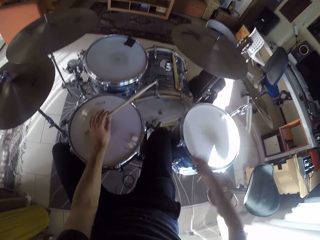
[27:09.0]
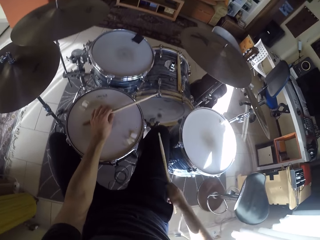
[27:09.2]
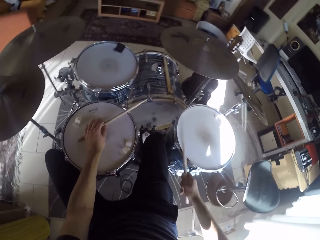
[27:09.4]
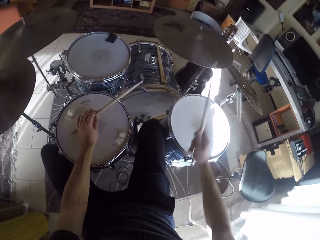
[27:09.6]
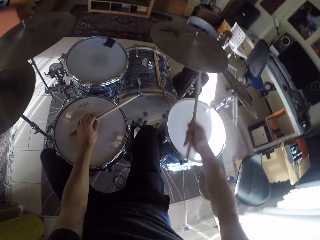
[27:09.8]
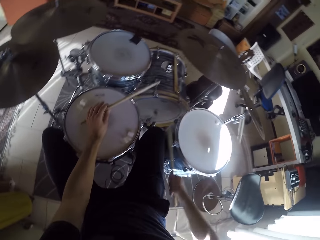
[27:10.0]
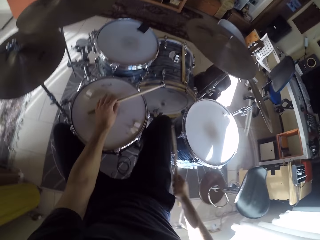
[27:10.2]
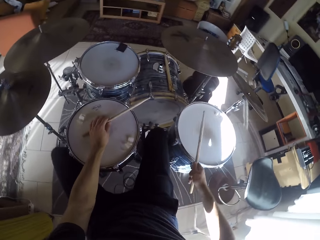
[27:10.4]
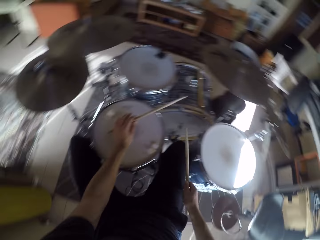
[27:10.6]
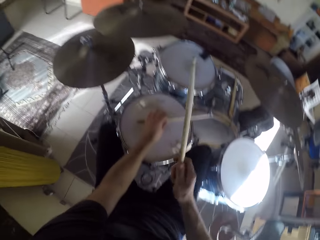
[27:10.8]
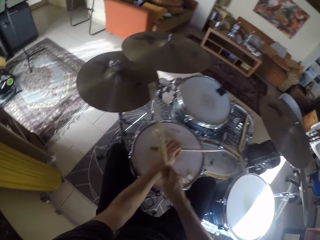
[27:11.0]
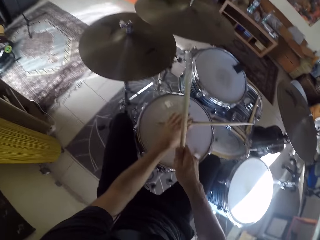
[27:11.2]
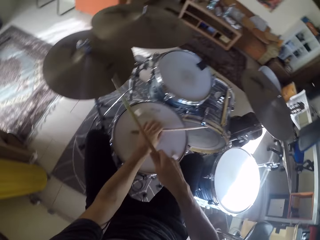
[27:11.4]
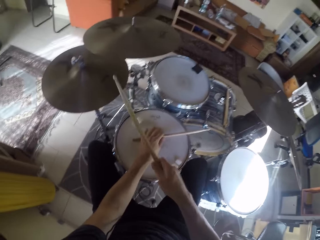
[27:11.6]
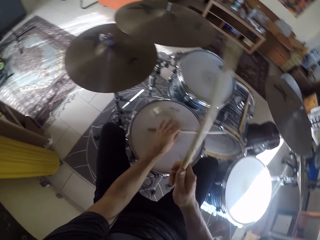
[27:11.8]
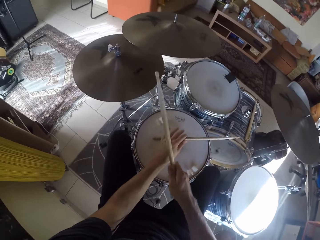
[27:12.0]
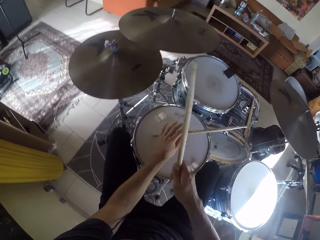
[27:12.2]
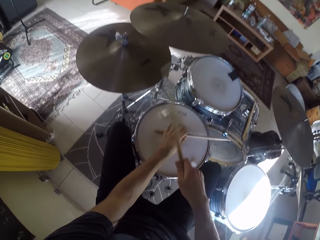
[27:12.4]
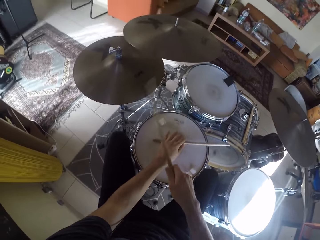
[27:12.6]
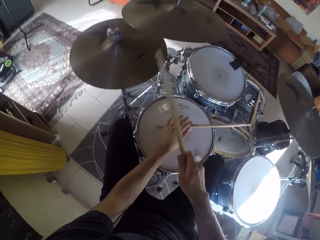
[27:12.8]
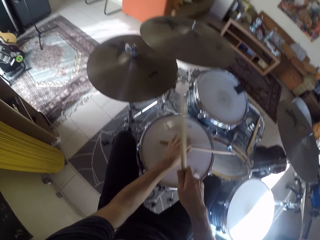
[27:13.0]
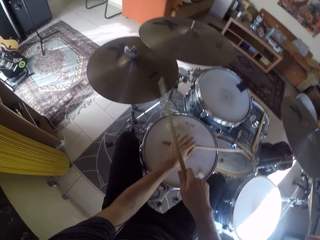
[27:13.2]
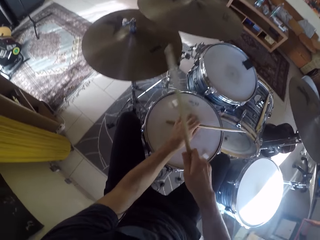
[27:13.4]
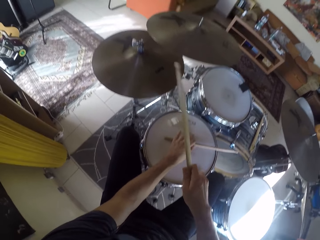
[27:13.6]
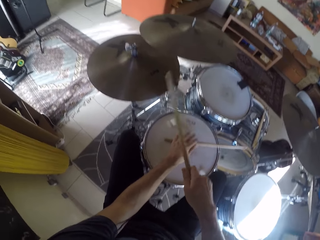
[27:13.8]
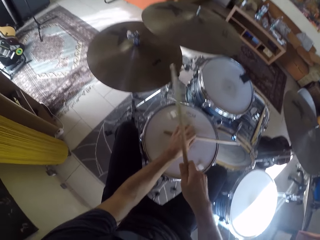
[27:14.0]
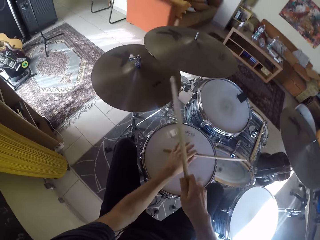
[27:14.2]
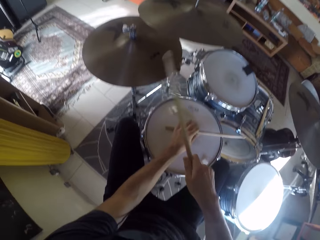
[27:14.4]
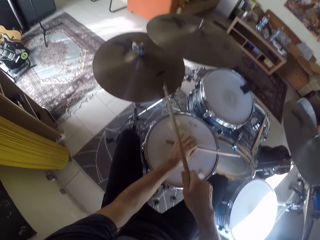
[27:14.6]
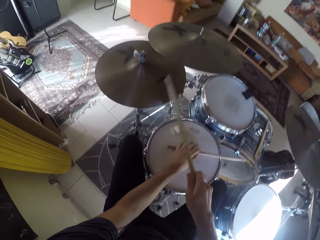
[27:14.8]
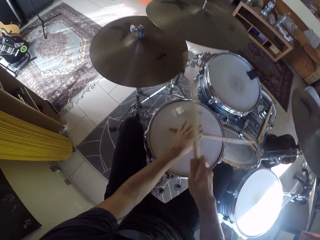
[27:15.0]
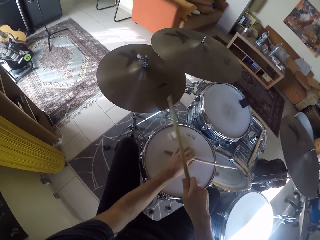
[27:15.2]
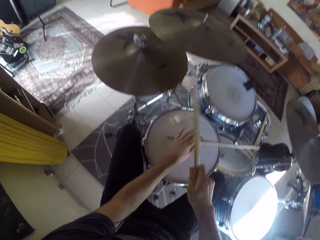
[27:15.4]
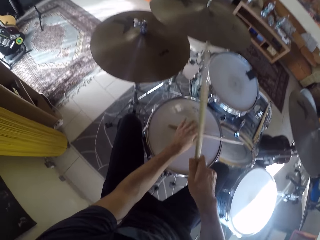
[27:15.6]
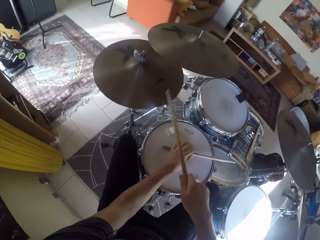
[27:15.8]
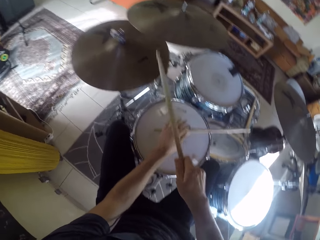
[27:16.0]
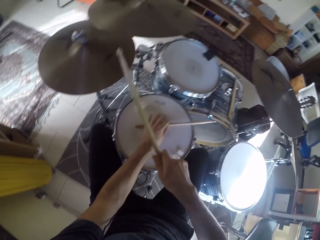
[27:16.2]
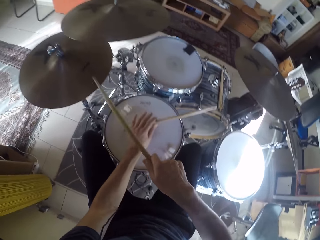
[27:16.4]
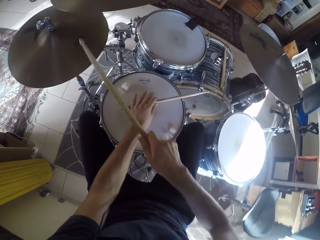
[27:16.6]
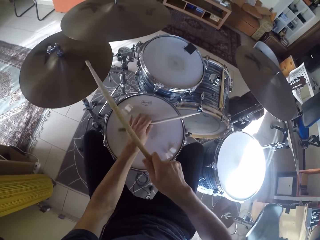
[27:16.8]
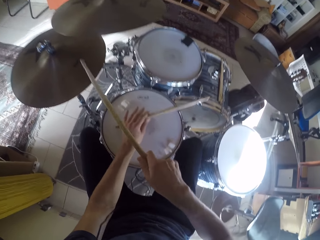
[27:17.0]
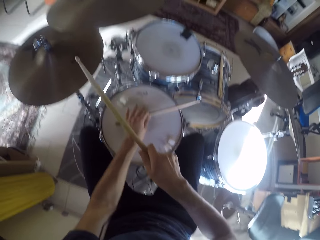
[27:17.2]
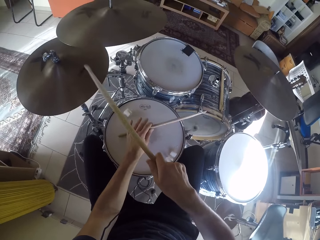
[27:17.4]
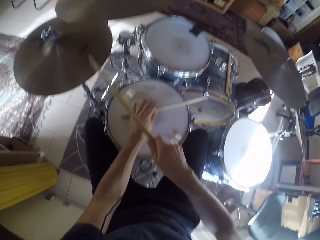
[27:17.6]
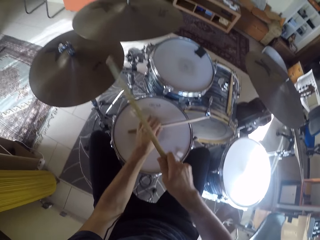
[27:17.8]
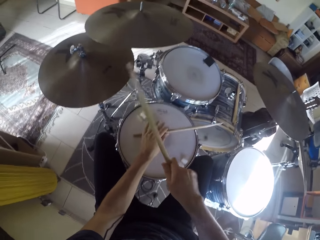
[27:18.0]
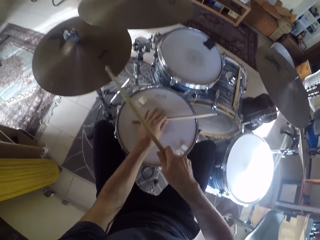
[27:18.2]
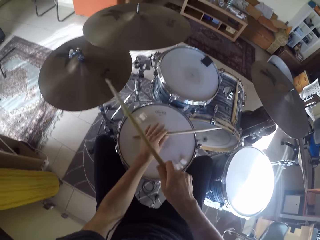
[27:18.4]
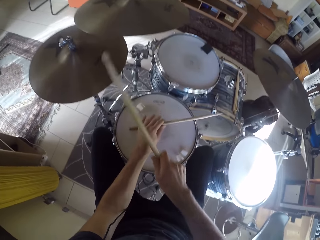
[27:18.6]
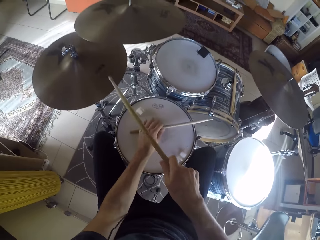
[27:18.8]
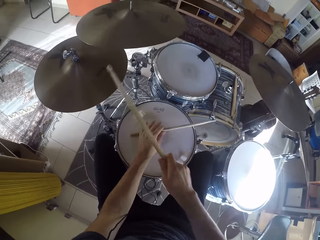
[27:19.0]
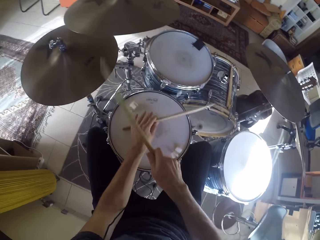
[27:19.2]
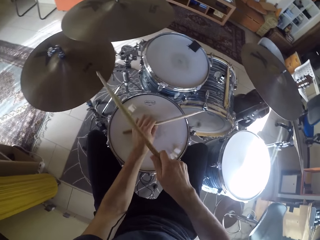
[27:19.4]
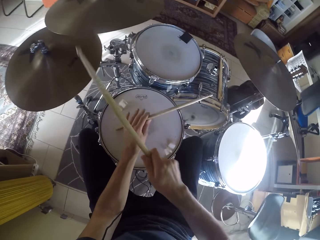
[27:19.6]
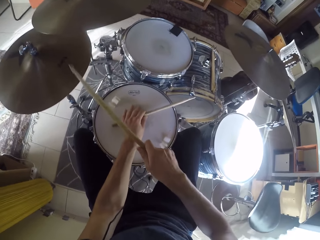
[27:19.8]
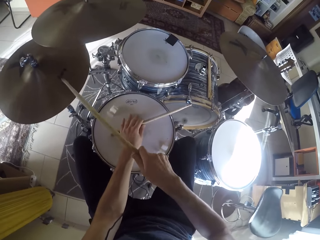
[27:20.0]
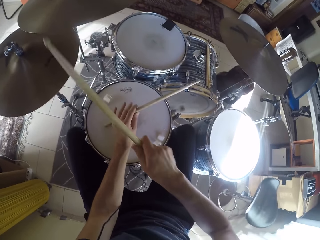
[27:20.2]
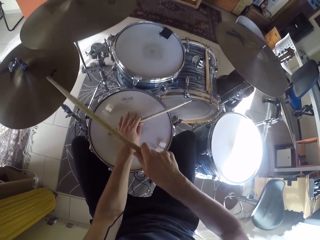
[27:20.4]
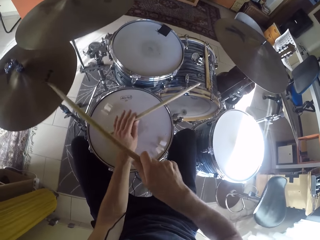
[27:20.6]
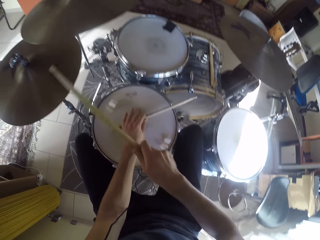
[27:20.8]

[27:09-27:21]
The camera wearer plays the drum set with his left leg together with the drumsticks in his hands.

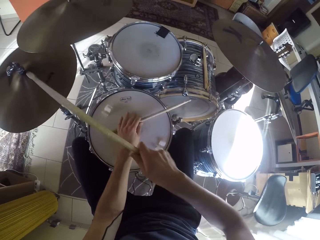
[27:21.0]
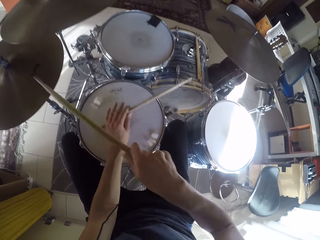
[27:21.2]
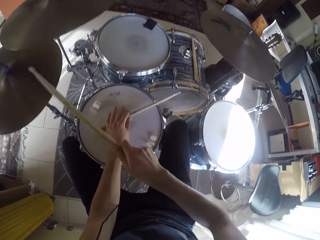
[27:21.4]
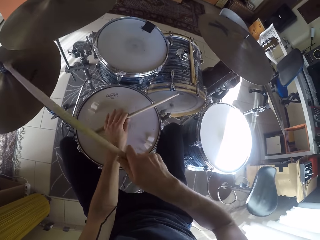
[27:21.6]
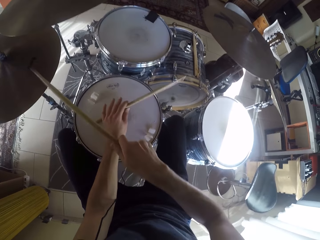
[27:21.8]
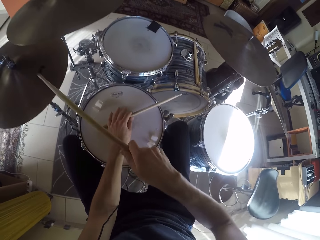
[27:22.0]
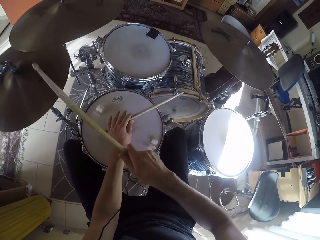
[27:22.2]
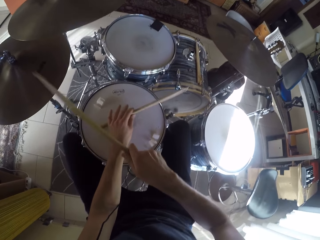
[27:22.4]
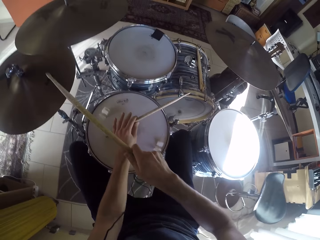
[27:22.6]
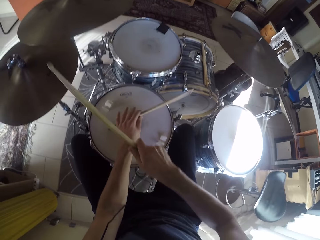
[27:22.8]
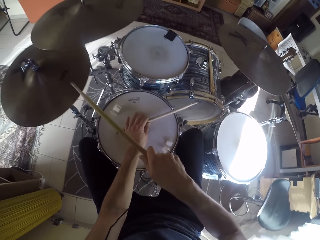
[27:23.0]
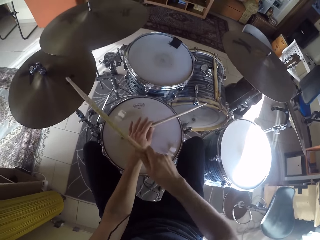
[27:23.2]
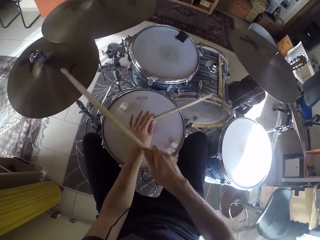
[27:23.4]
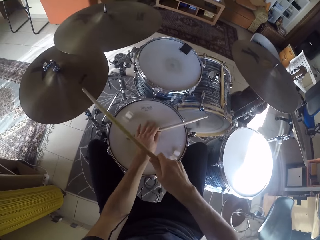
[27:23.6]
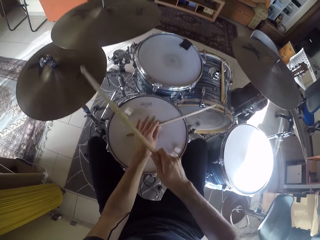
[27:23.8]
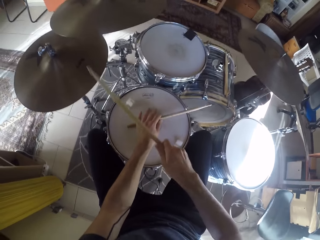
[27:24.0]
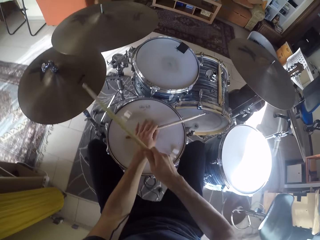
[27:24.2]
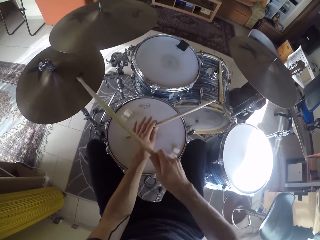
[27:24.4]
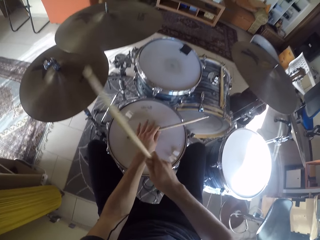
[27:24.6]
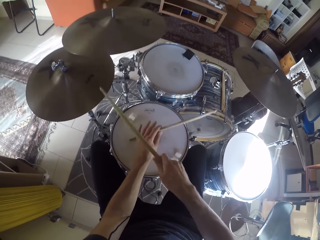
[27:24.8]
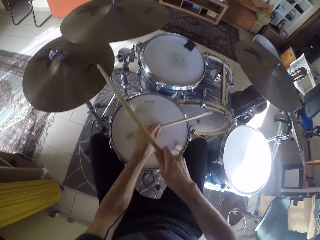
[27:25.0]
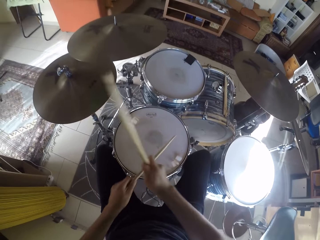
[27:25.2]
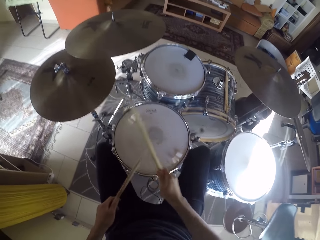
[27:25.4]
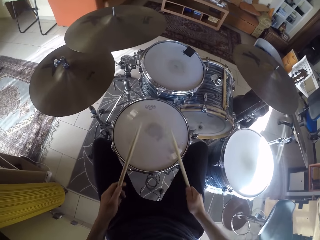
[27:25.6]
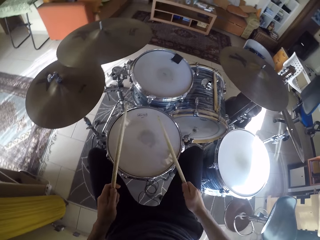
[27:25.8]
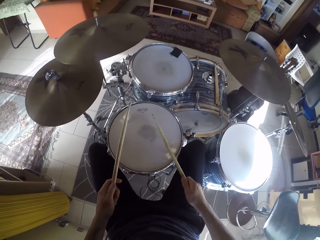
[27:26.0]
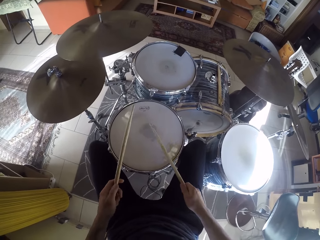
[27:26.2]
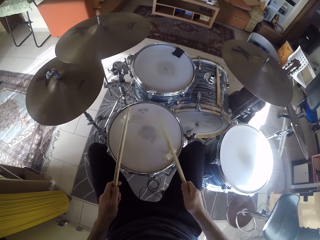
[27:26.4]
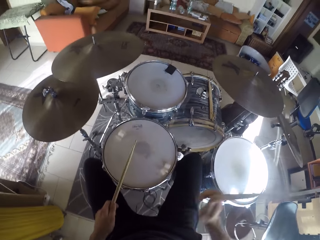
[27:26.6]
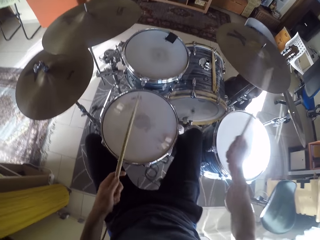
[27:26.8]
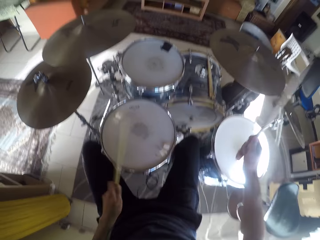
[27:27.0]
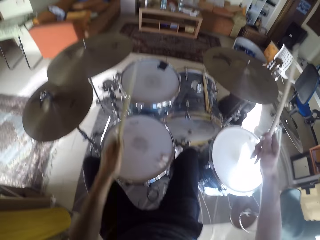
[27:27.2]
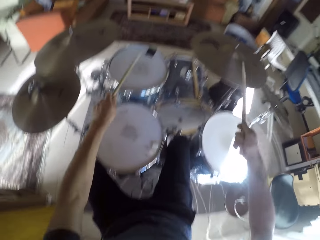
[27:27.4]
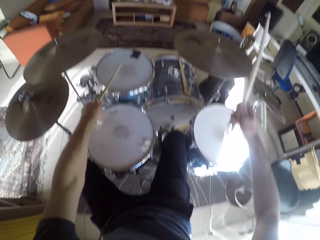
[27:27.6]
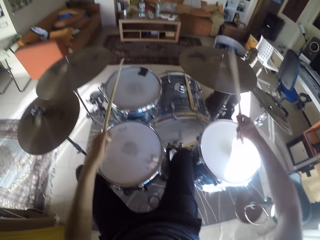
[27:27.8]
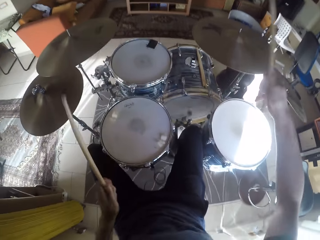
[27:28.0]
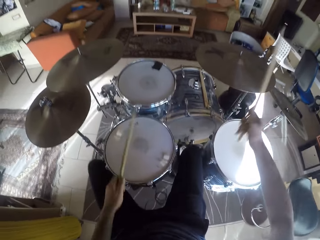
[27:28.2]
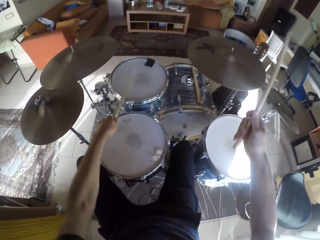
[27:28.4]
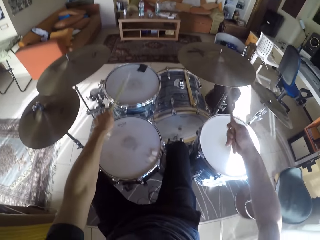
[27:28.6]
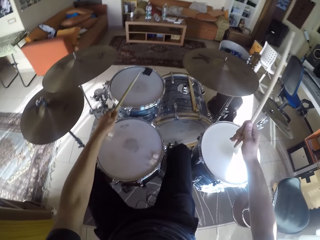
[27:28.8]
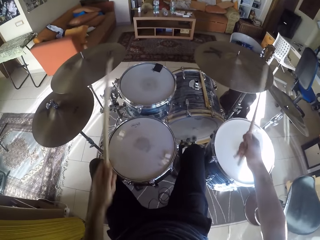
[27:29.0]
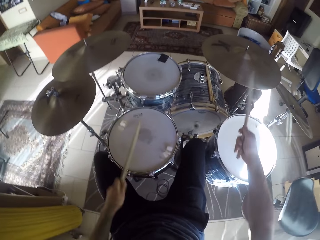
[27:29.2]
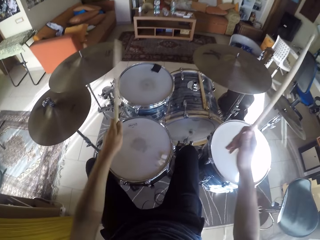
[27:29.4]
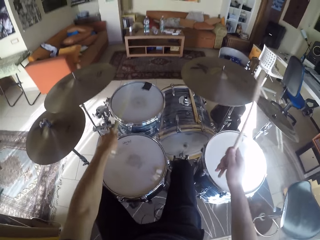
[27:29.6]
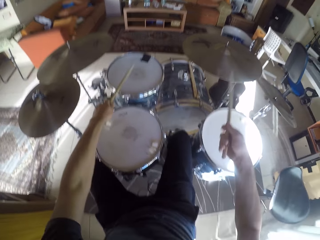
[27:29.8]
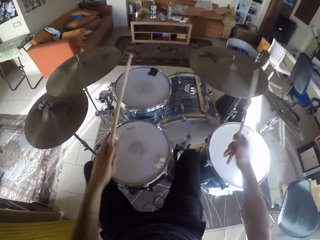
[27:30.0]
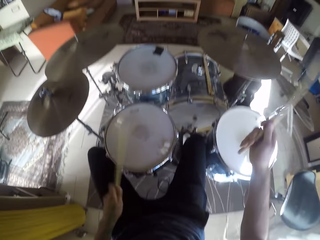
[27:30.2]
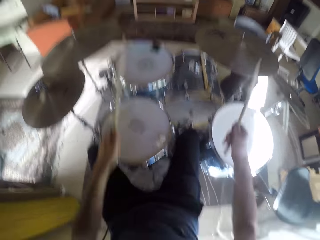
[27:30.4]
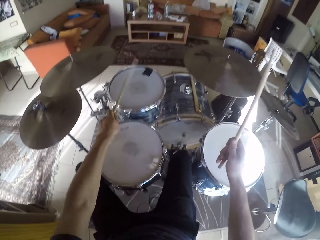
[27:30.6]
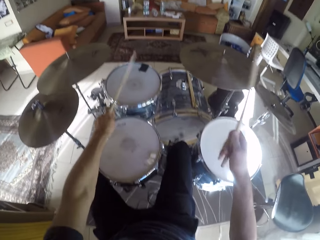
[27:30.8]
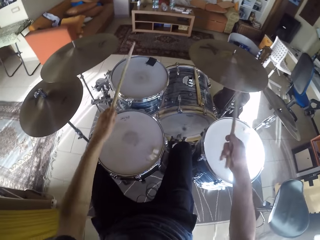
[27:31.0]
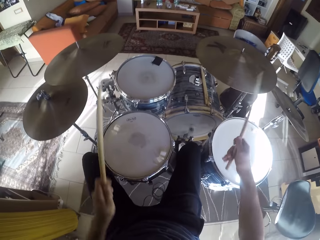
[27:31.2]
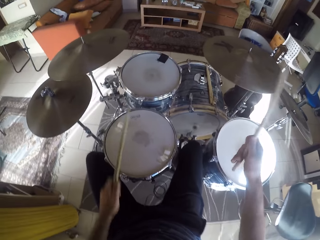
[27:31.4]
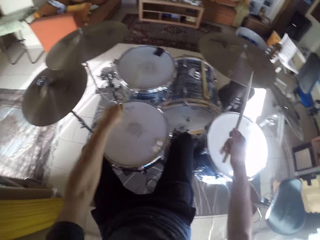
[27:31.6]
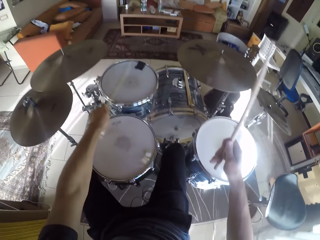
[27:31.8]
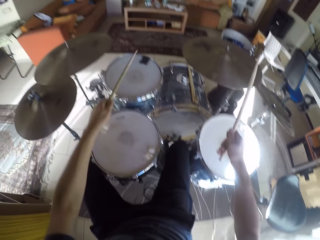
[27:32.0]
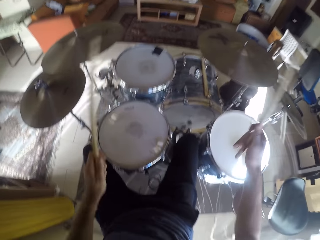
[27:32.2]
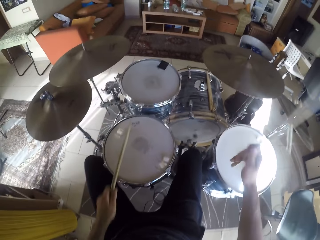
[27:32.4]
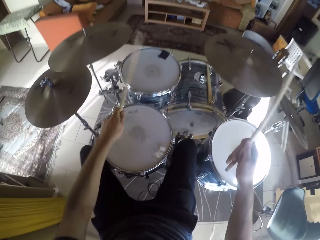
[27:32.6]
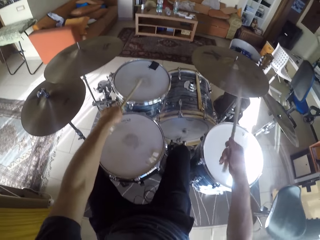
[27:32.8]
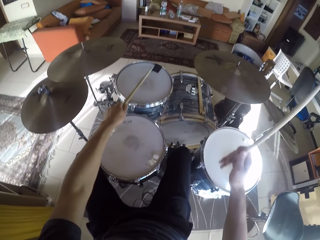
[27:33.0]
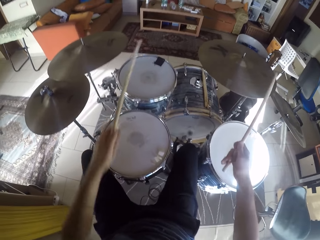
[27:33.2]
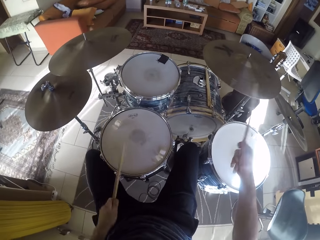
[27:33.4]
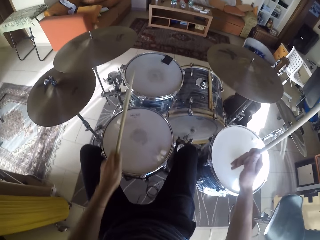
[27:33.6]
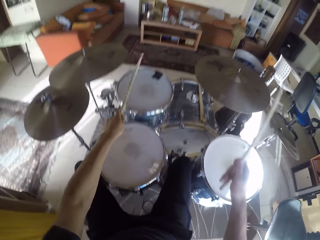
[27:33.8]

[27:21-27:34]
The camera wearer plays the drum set with both legs and drumsticks in both hands.
